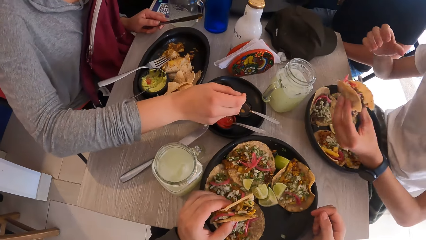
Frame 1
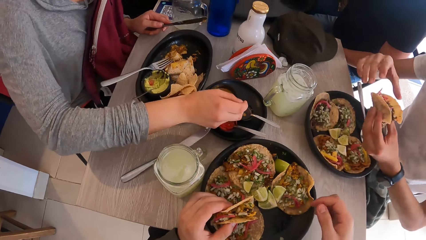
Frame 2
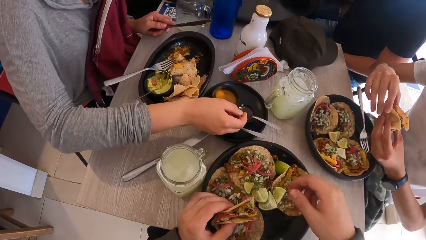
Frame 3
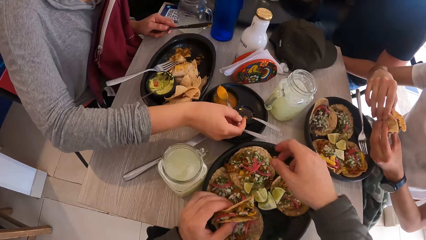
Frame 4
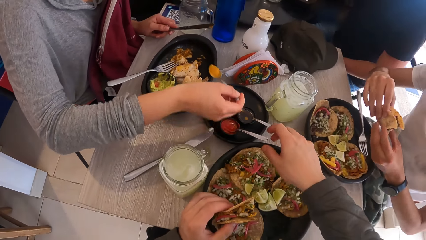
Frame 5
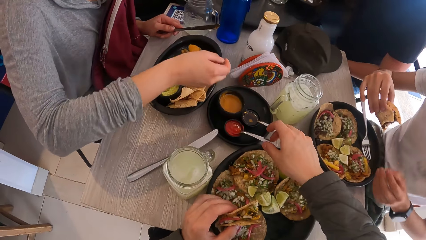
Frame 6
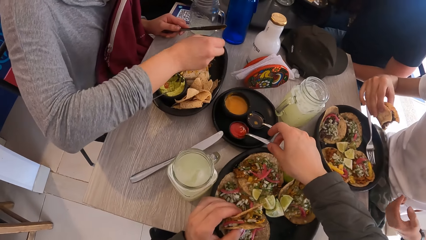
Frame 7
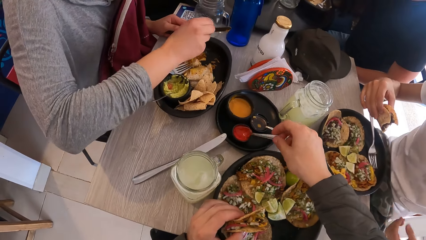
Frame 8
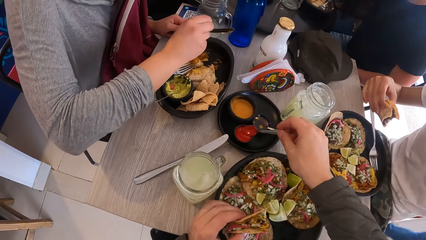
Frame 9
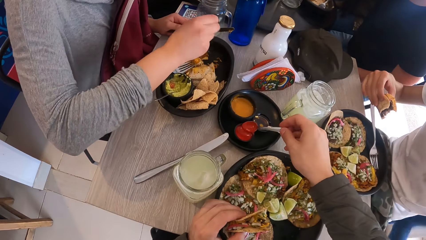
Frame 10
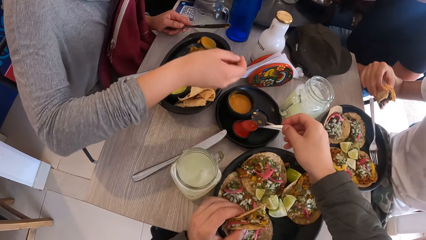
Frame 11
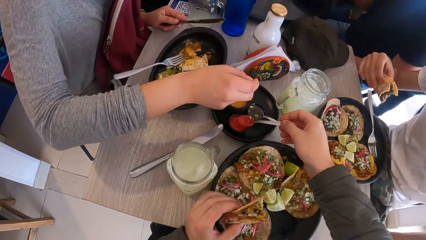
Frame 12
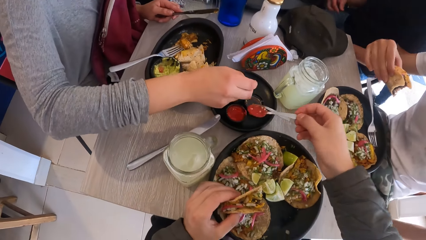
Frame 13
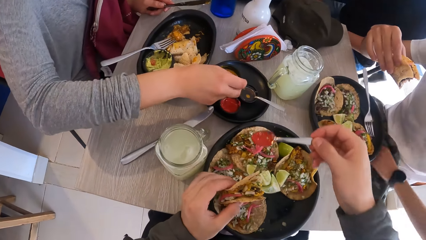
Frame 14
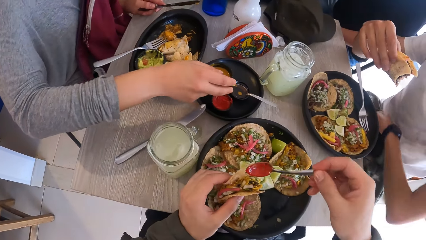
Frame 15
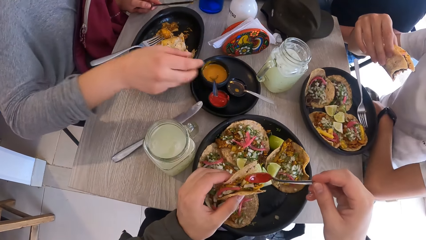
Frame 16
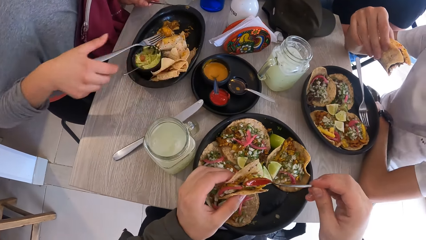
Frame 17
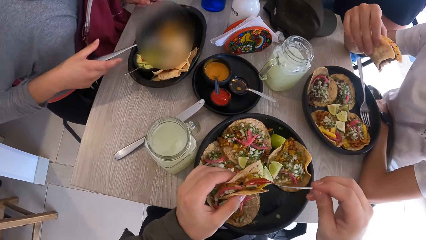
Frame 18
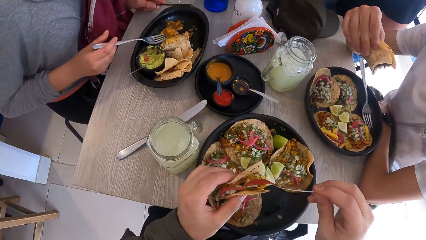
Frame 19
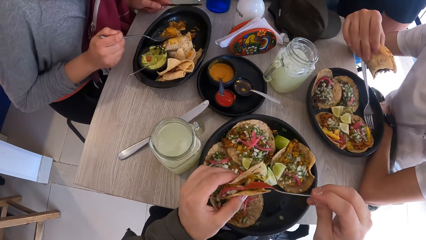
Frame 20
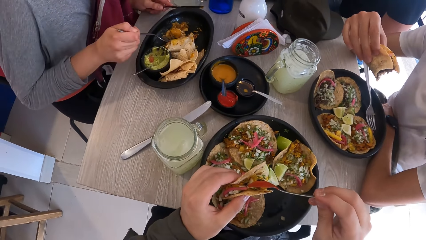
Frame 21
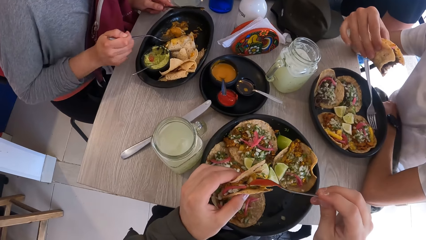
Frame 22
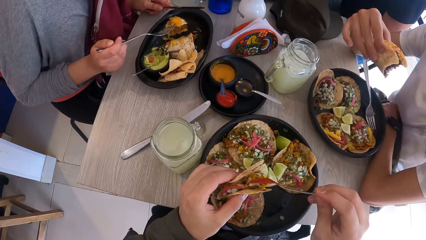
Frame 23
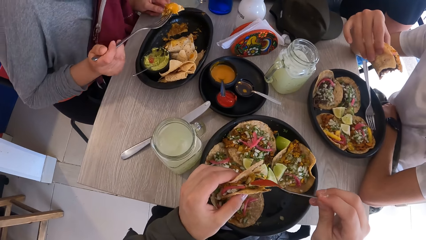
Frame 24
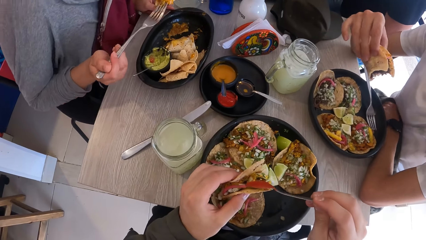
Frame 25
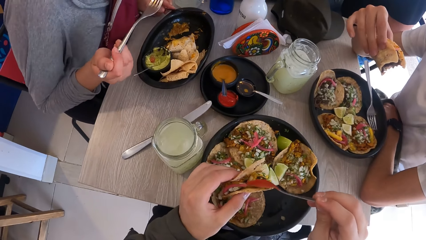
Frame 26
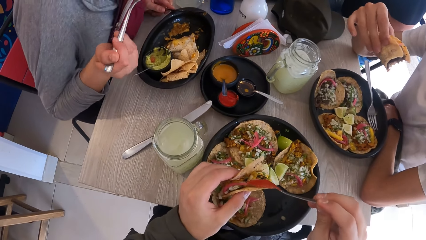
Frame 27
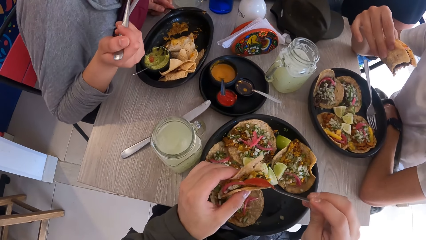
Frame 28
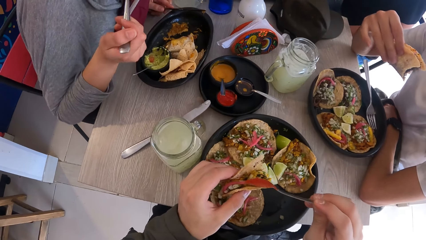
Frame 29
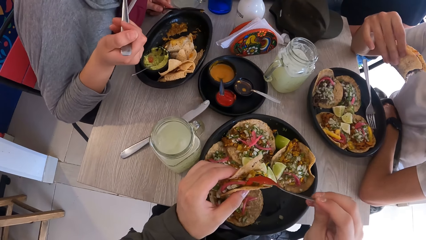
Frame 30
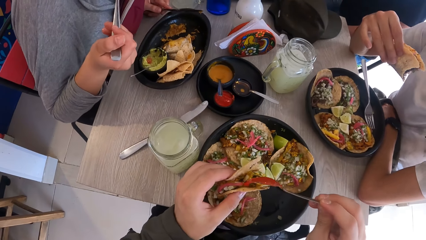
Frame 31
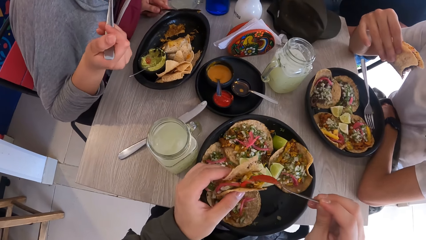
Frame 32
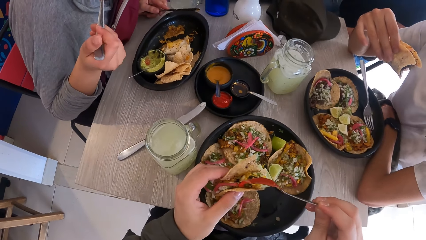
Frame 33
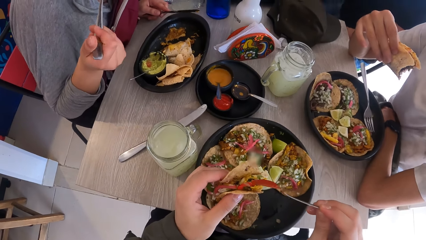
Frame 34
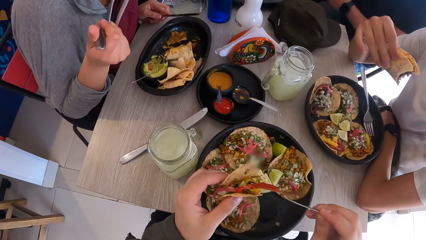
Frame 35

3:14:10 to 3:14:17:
The woman takes the sauce from the black cup on the table with the spoon with her right hand. A man picks a flat bread with the other hand. The woman pours the sauce on the meal in the plate on the table with the spoon in her right hand. The camera wearer takes the ketchup from the black cup on the table with the spoon with his right hand. The woman drops the spoon in the black cup on the table with her right hand. The camera wearer adds the ketchup to the taco with the spoon in his right hand. The man puts his hand on the table. The woman eats the meal in the plate on the table with the fork with her right hand. The woman picks a fork and picks the flat bread with the fork. The woman bites the flat bread.

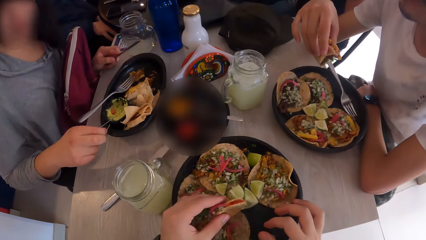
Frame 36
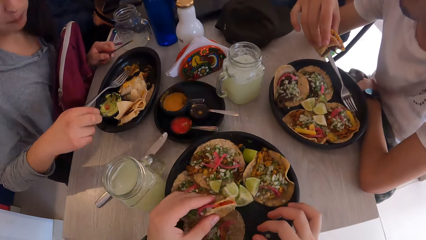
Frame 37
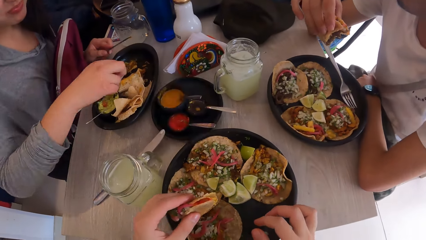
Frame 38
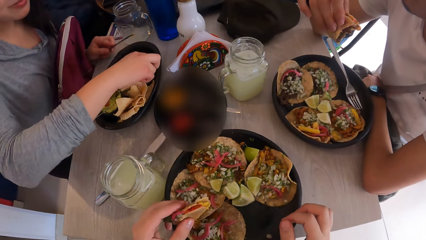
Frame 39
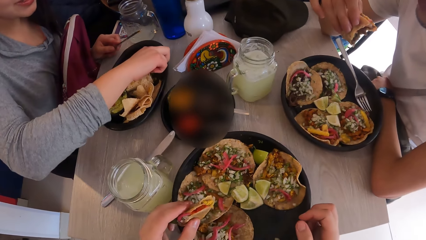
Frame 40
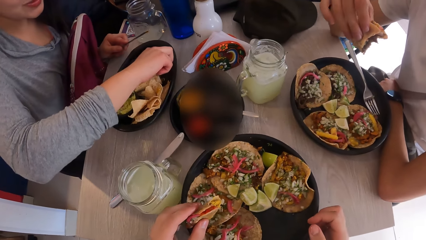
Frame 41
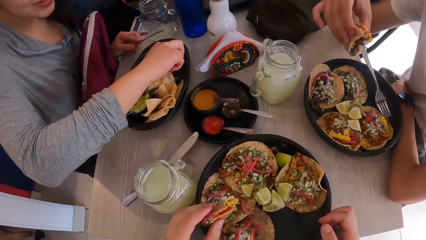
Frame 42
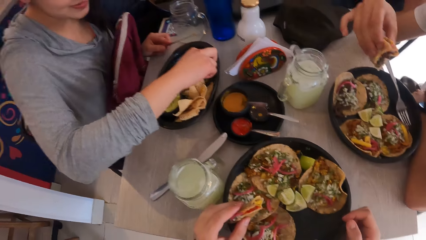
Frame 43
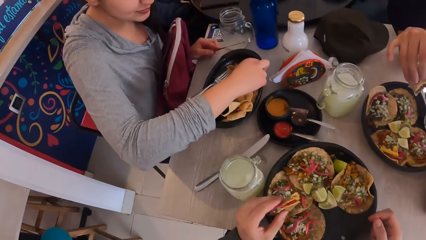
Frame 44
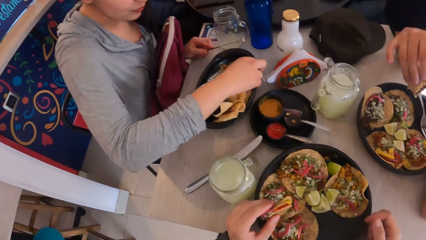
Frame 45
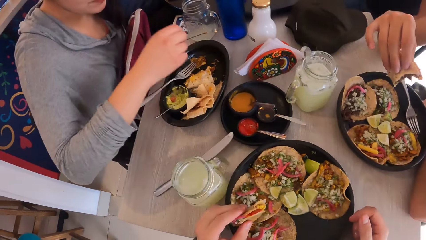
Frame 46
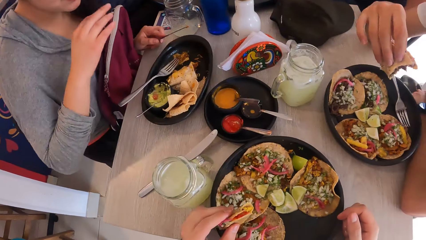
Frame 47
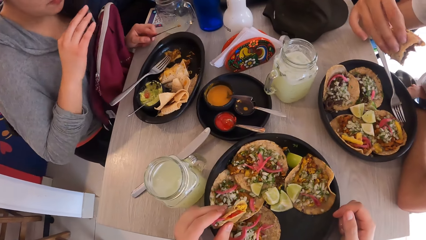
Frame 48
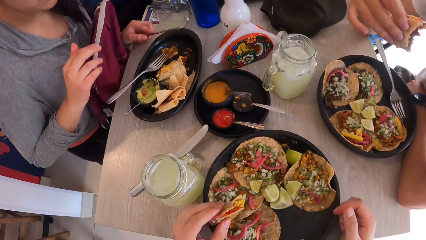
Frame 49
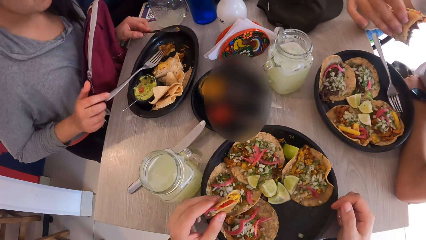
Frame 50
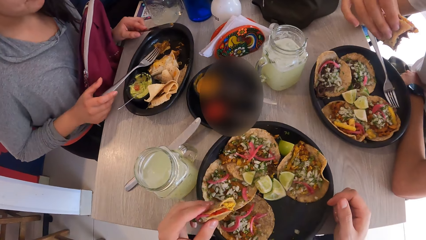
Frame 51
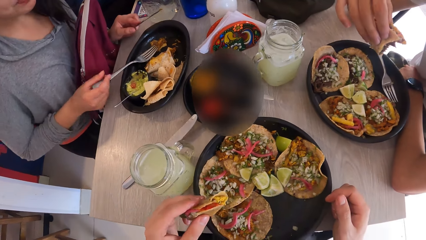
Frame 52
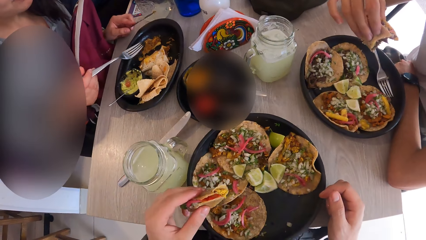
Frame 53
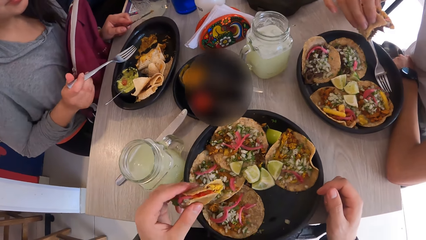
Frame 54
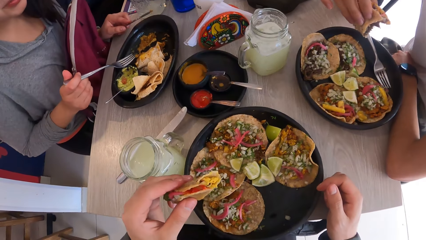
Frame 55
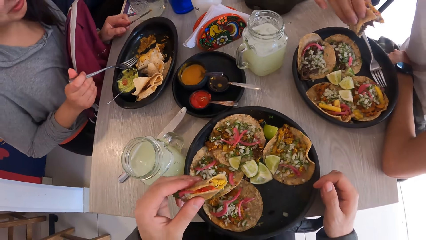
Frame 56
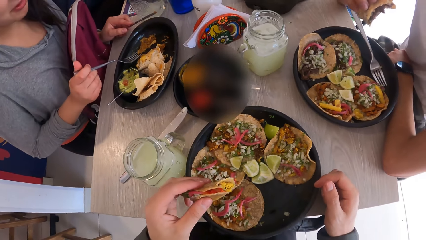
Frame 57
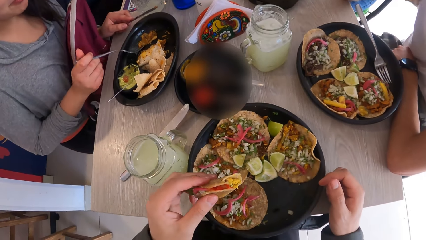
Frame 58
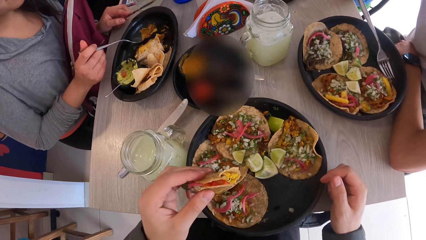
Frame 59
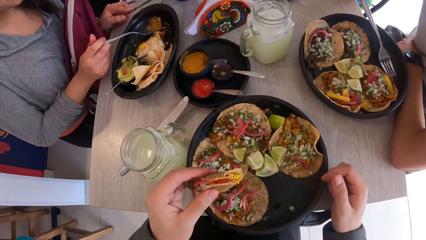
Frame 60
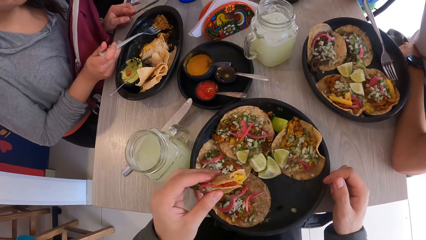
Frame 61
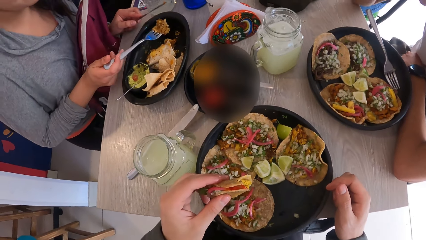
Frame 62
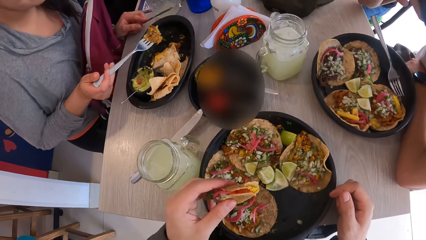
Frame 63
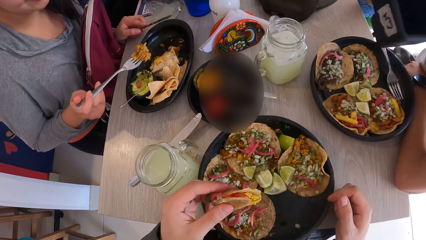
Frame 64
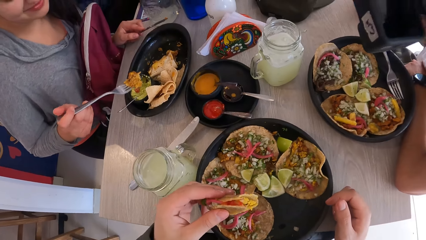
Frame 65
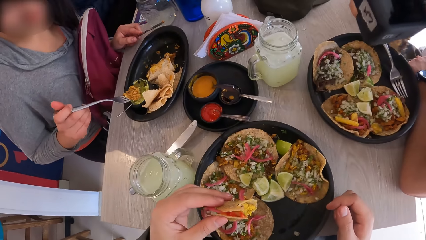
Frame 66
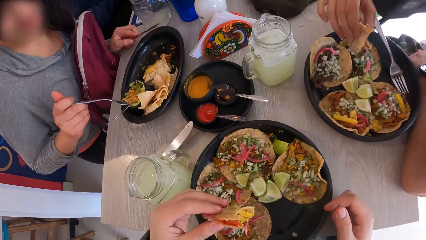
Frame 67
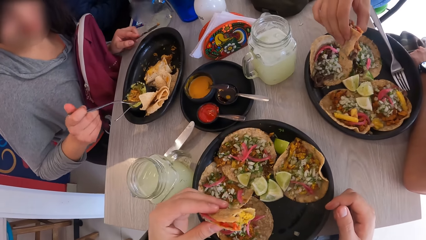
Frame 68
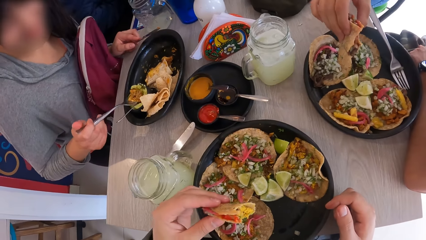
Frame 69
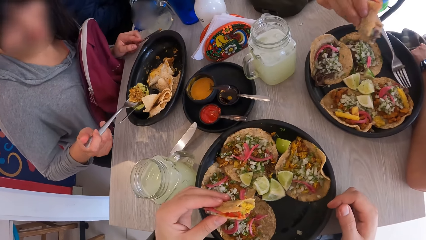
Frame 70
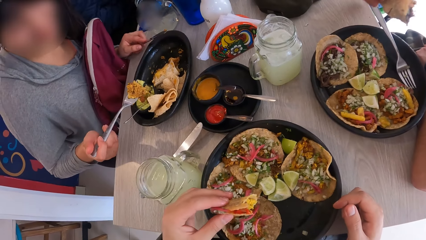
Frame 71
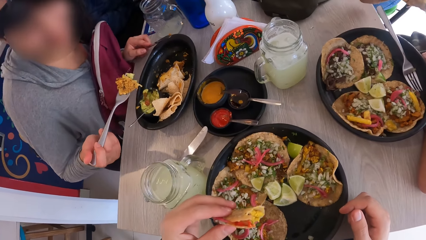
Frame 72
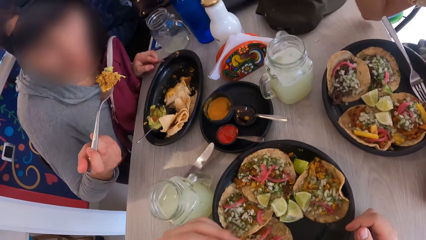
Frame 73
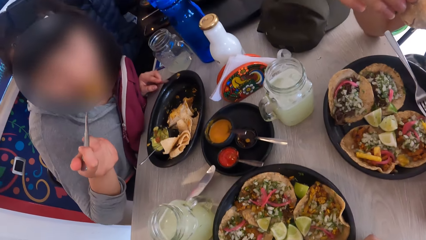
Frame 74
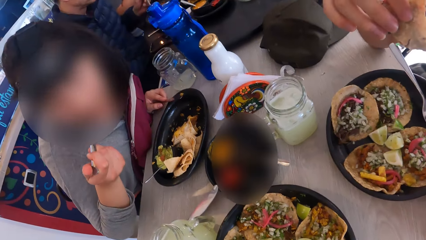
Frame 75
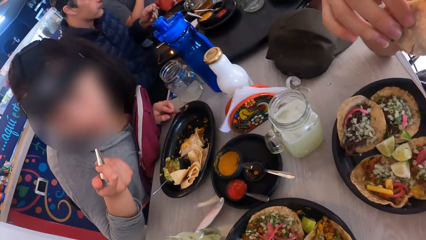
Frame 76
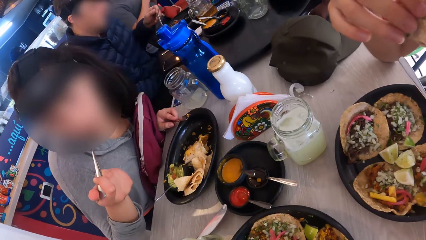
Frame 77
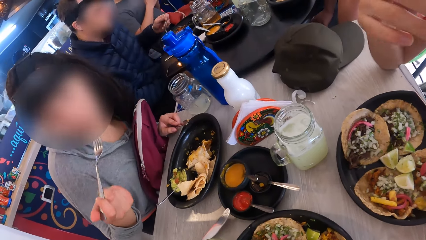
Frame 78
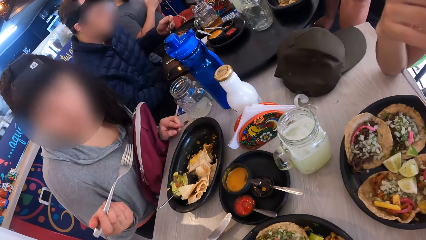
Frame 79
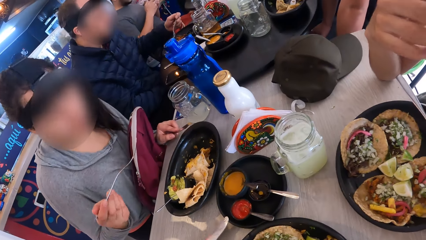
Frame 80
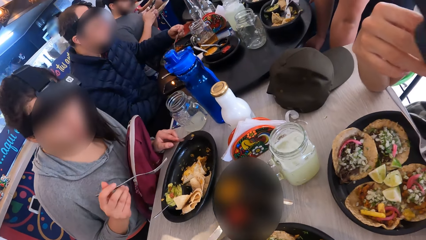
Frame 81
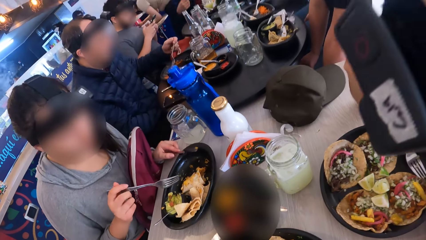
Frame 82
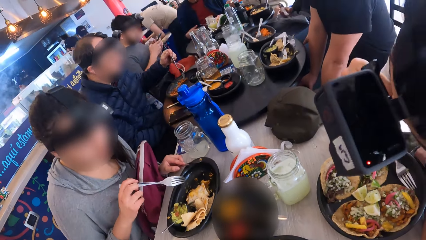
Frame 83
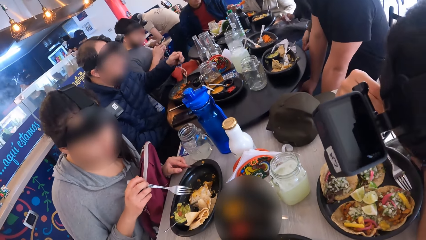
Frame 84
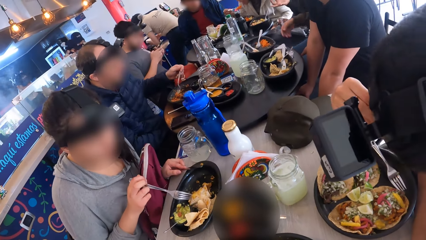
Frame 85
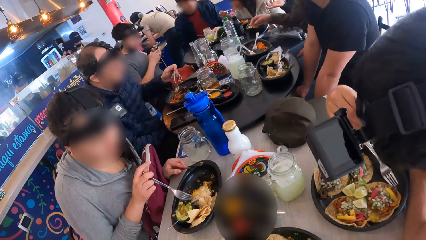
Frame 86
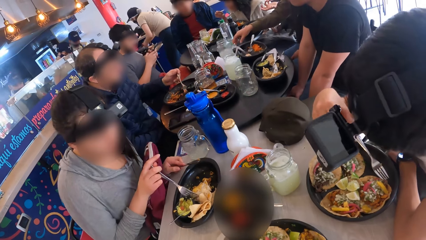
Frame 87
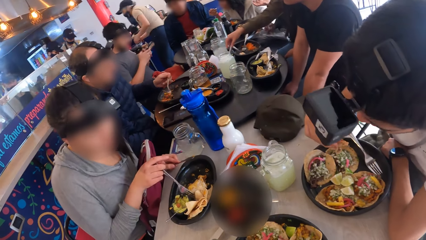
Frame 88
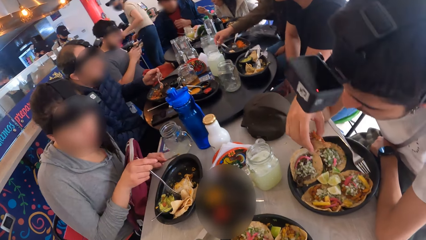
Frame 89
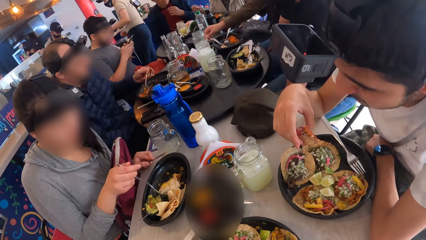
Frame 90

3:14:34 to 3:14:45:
A woman puts something in a plate. The woman picks a fork. The camera wearer moves their hand. The man eats the taco with his right hand. The woman picks a flat bread with the fork. The woman scoops a sauce with the fork and bites the flat bread with the fork. The camera wearer looks around. The man moves his hand and bites the flat bread. The woman moves the flat bread with the fork.
